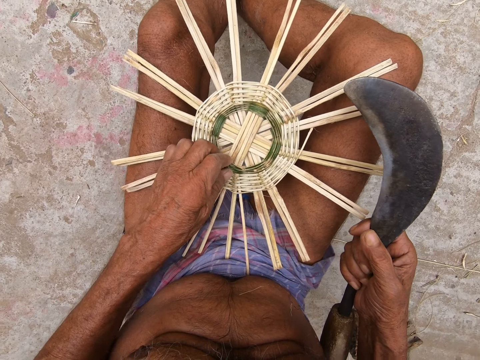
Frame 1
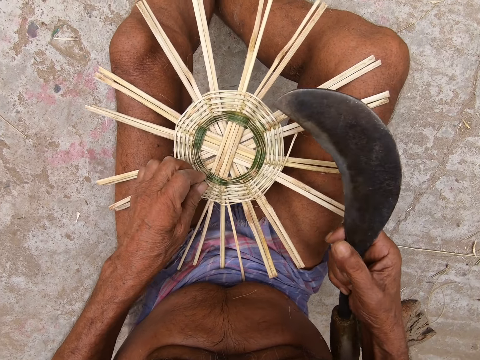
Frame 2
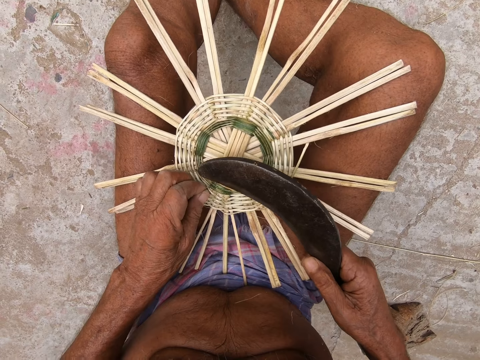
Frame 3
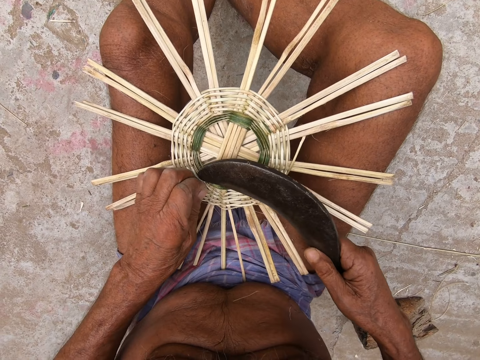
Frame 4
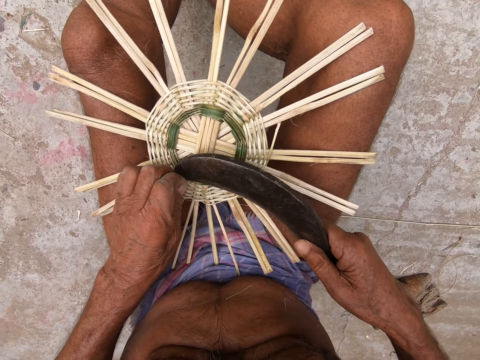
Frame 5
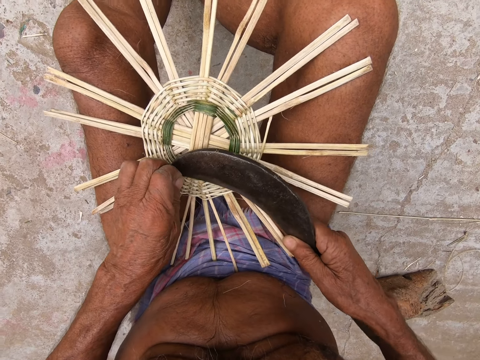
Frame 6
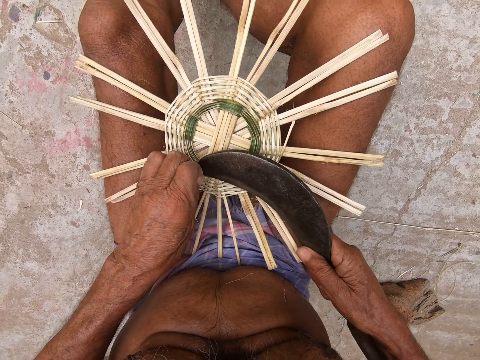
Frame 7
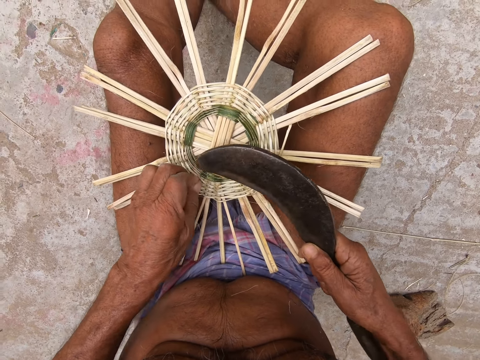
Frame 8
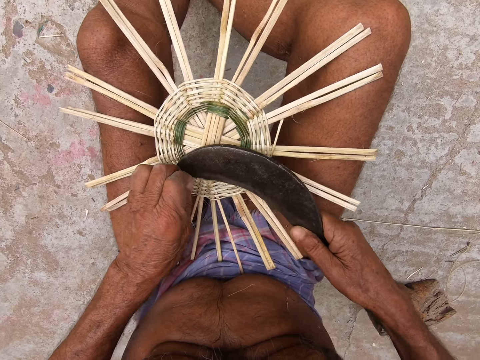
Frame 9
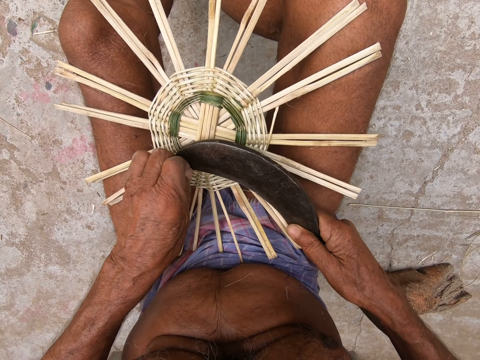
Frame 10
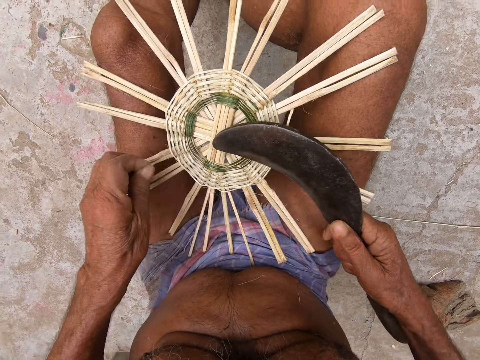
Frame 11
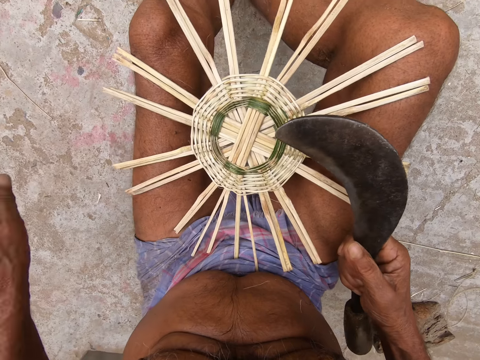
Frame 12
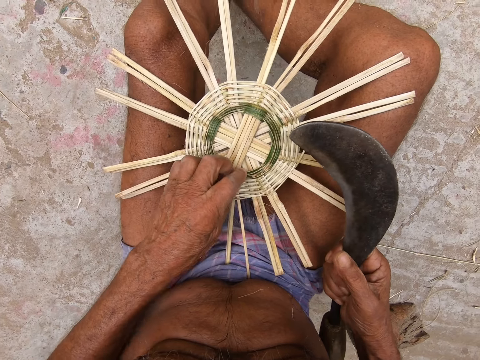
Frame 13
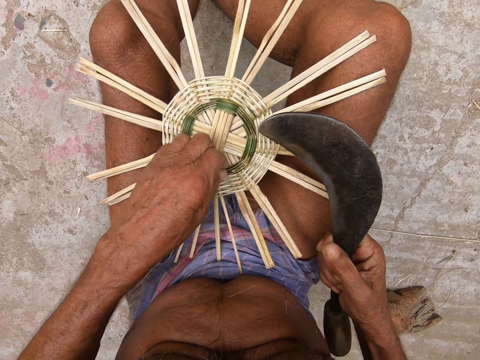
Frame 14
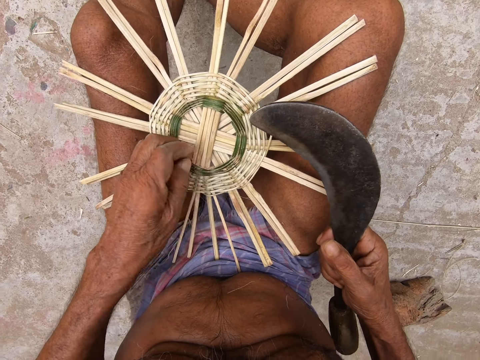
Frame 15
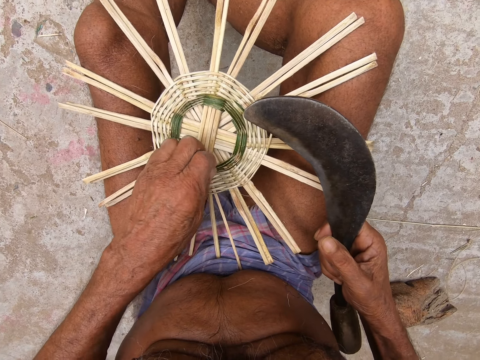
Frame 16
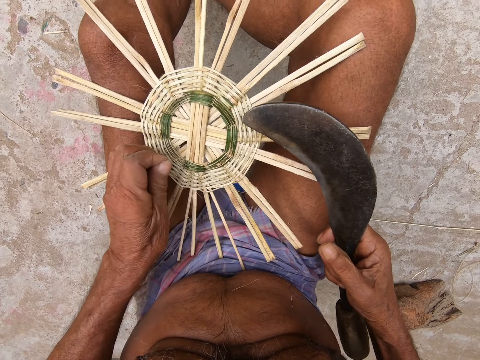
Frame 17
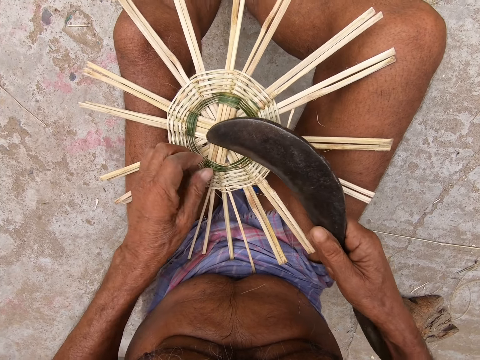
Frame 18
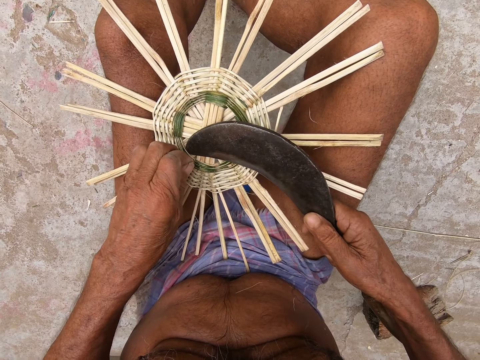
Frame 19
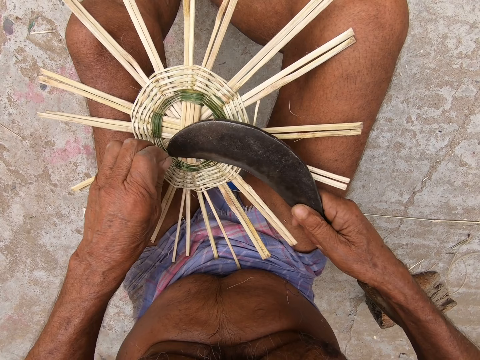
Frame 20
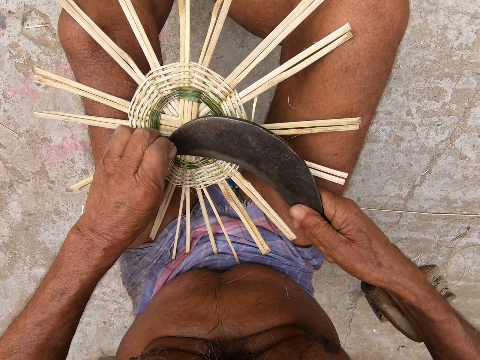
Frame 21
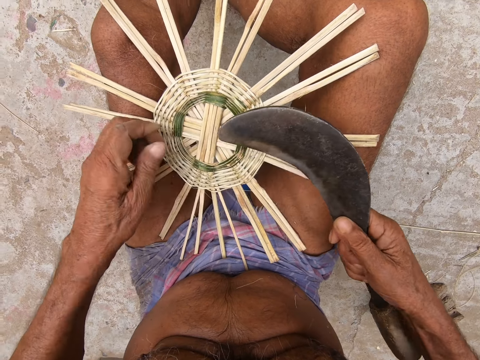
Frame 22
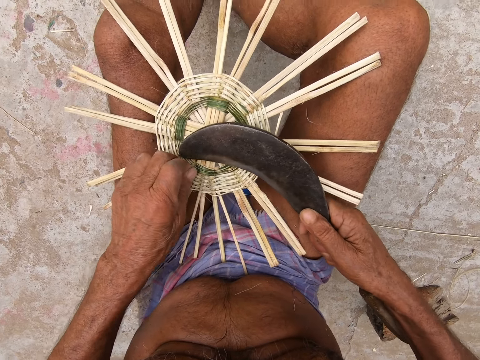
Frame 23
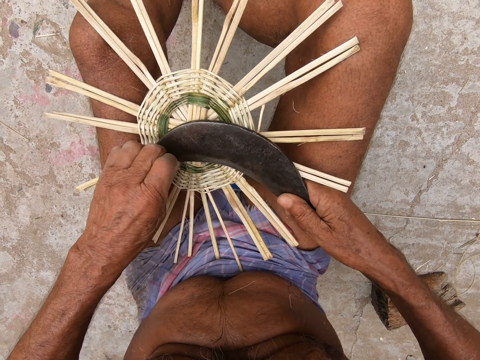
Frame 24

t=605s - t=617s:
The camera wearer holds a wicker or fiber on the basket base with his left hand. He cuts the wicker from the basket base with the sickle in his right hand. He throws the wicker in his left hand on the floor. He holds the wicker on the basket base with his left hand. He removes the fiber. He cuts the wicker from the basket base with the sickle in his right hand.

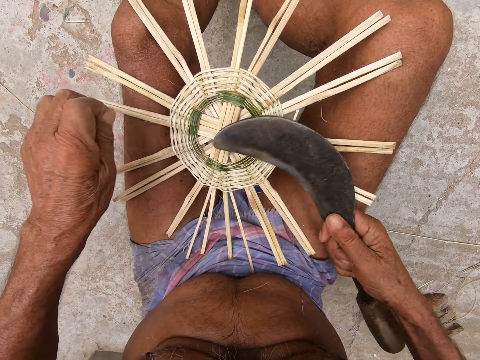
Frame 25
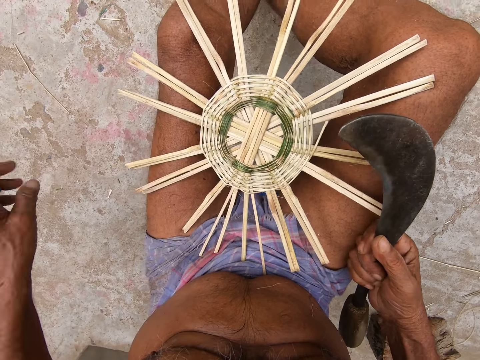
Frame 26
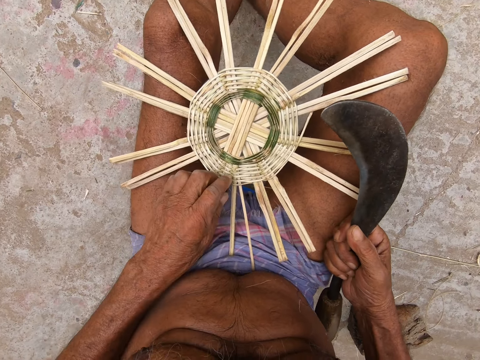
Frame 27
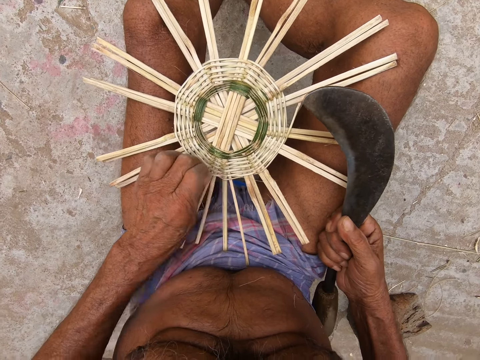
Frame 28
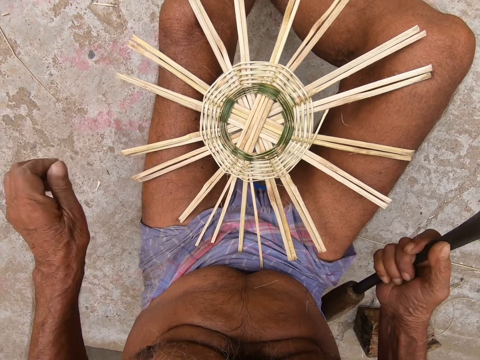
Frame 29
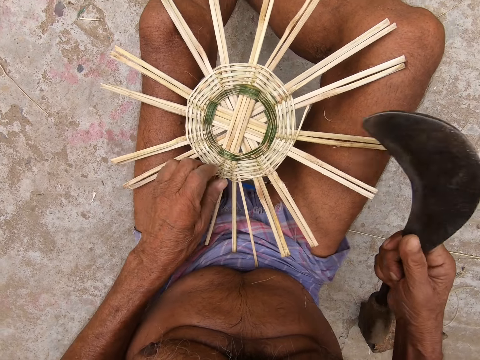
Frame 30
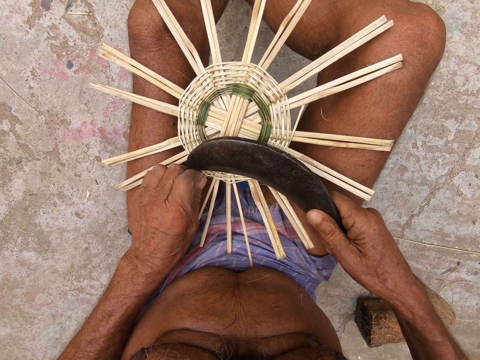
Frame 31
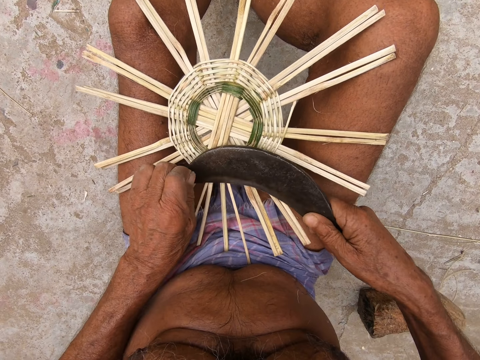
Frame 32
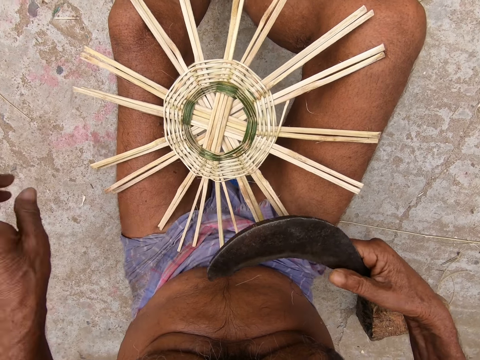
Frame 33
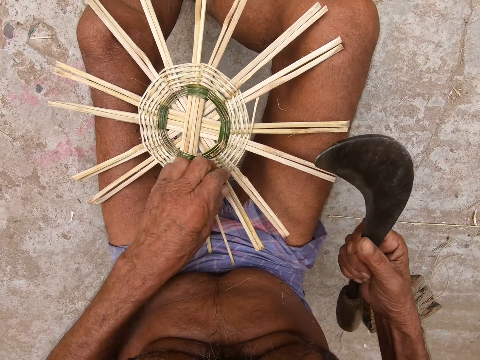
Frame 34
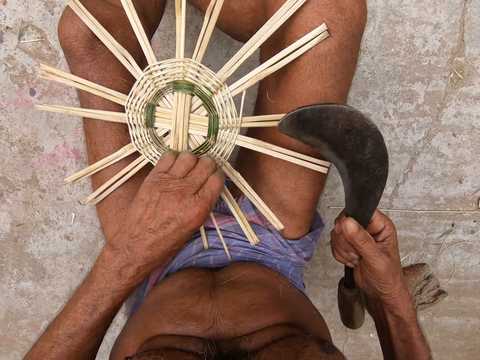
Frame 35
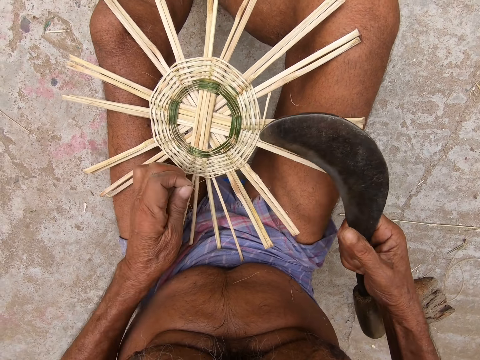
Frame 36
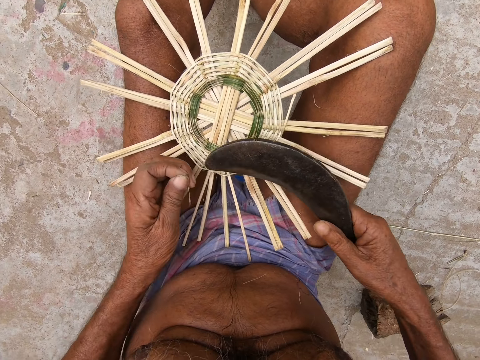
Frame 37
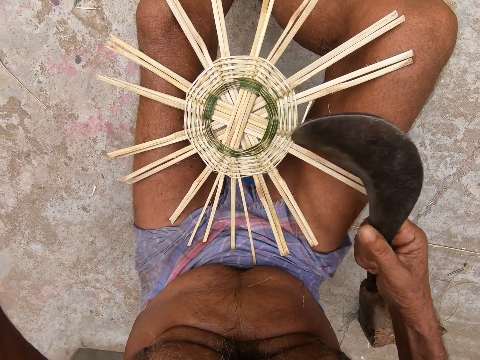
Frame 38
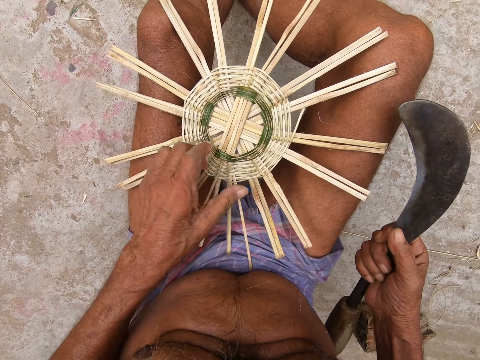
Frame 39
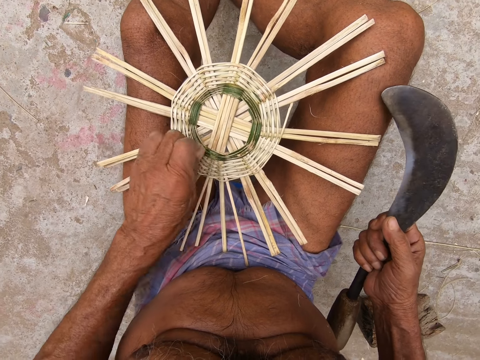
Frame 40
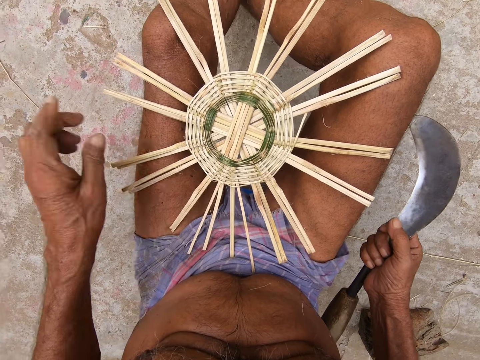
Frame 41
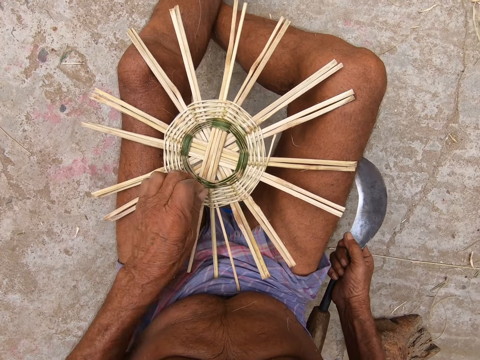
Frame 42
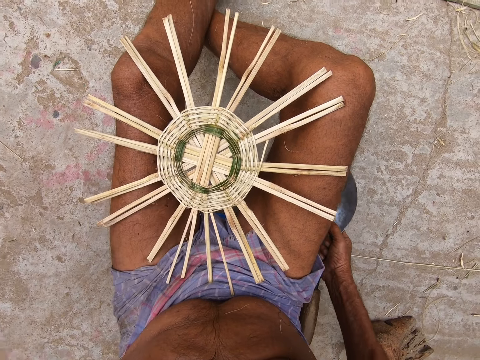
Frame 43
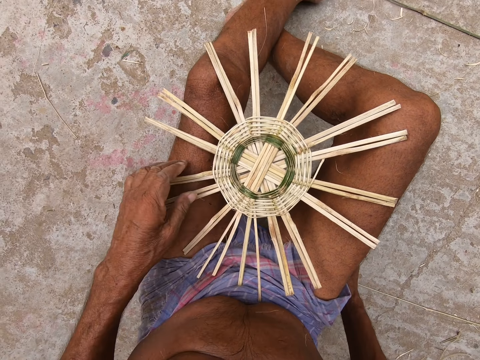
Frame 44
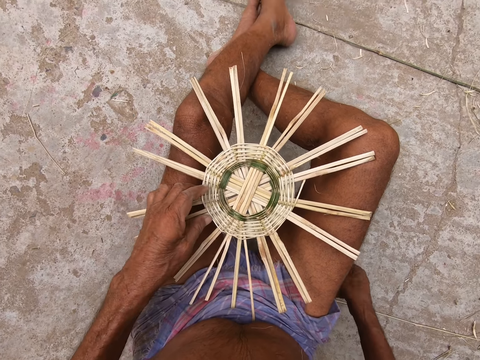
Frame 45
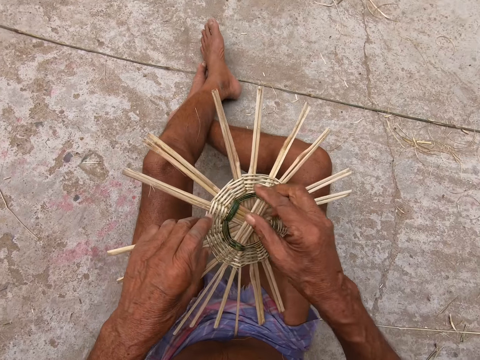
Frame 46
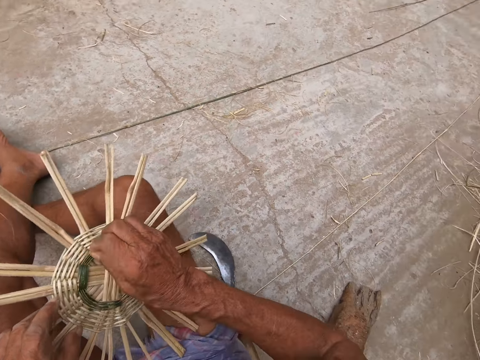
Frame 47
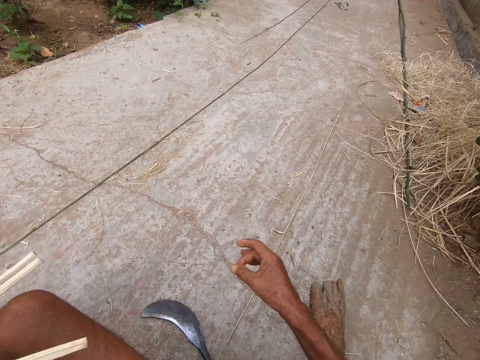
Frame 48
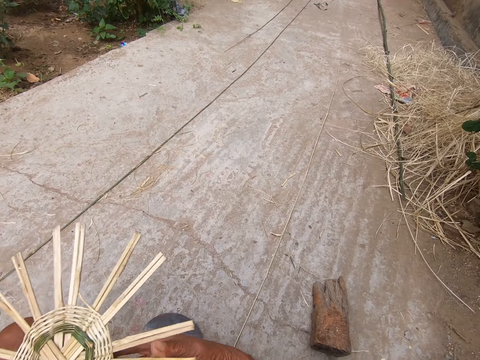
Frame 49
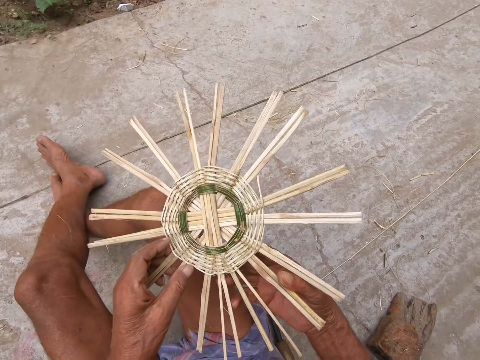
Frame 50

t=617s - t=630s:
The camera wearer throws the wicker in his left hand on the floor. He removes the wicker or fiber from the basket base with his left hand. He holds the wicker on the basket base with his left hand. He cuts the wicker from the basket base with the sickle in his right hand. He throws the wicker in his left hand on the floor. He removes the wicker from the basket base with his left hand. He drops the sickle in his right hand on the floor. He lifts the basket base from his legs with his left hand. He removes the wicker from the basket base with his right hand. He holds the fiber. He places the basket base in his left hand on his right hand.

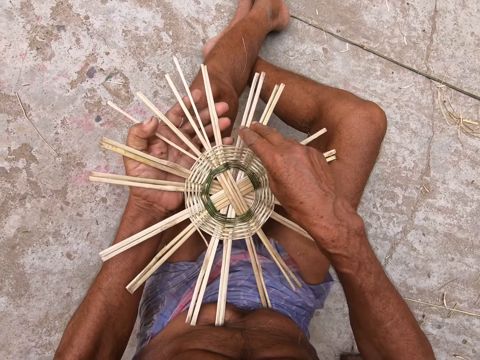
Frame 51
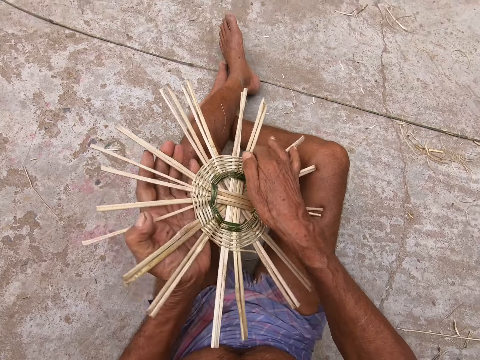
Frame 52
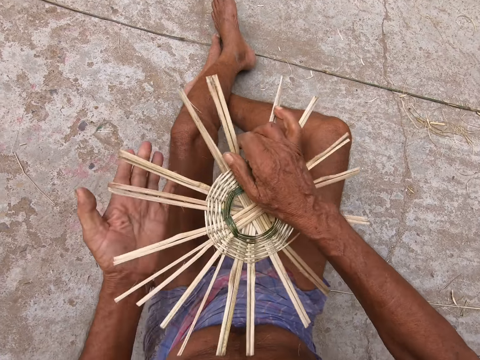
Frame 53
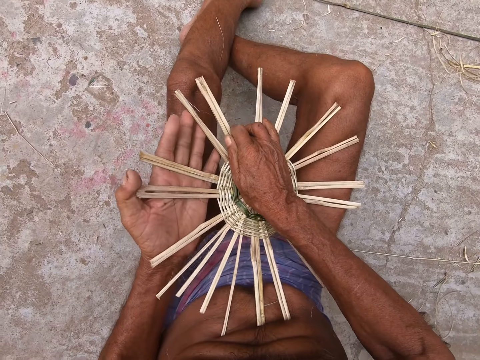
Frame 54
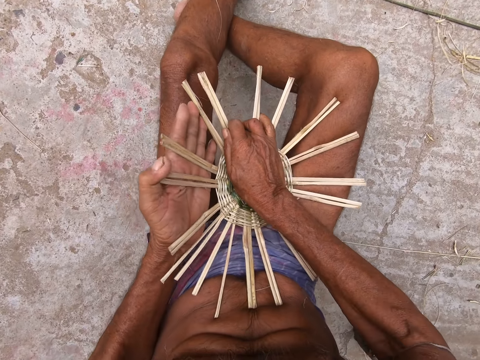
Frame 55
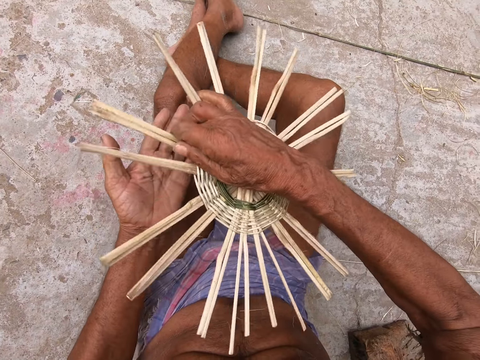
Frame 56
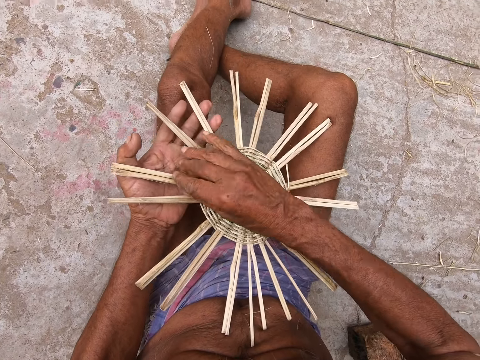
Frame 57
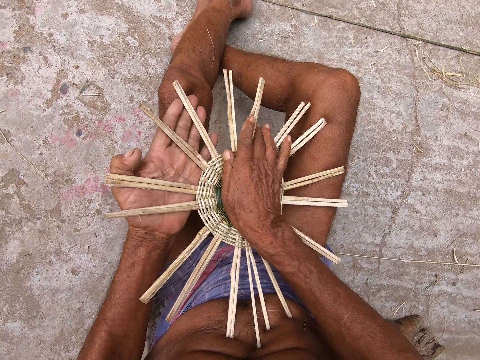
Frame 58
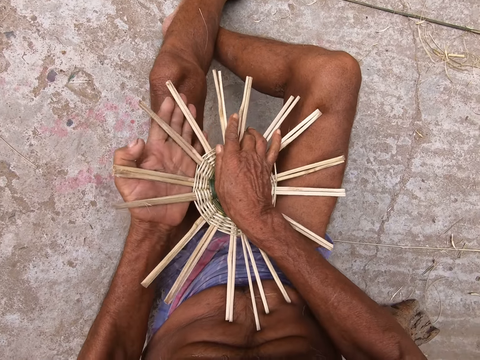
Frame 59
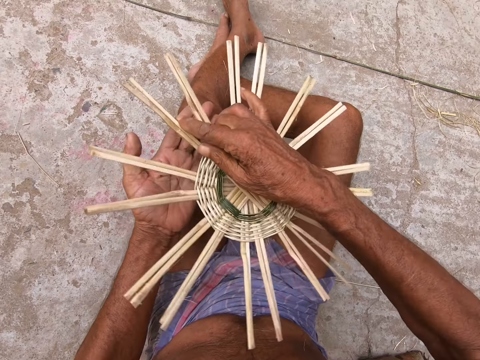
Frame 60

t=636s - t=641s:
The camera wearer turns the basket base with both hands. He presses the fiber. He bends the basket base with his left hand. He turns the basket base with his right hand. He presses the fiber. He places his right hand on the basket base. He bends the basket base with both hands. He turns the basket base with his right hand.
